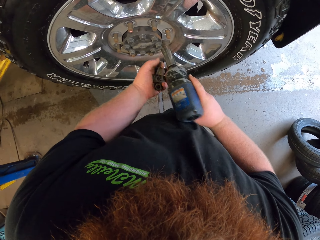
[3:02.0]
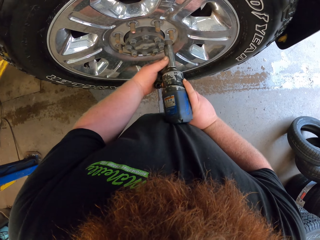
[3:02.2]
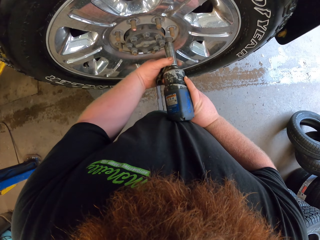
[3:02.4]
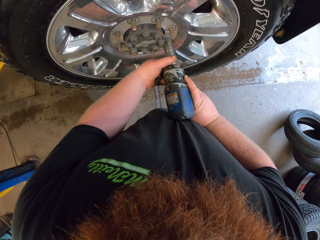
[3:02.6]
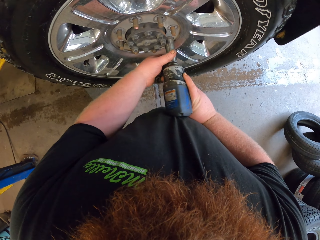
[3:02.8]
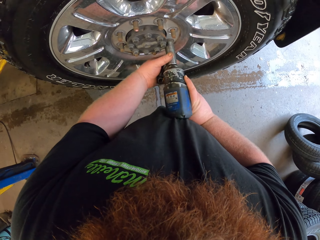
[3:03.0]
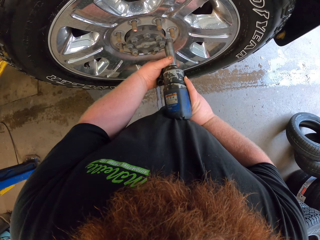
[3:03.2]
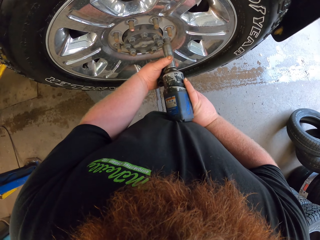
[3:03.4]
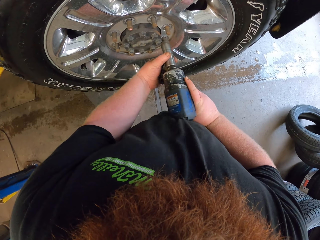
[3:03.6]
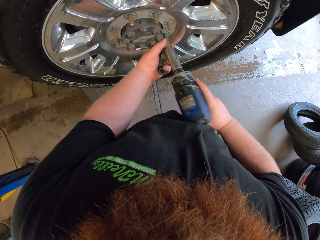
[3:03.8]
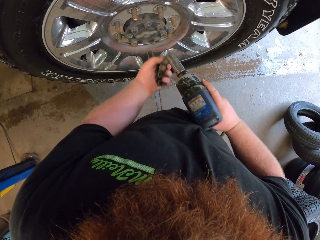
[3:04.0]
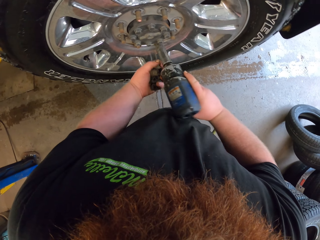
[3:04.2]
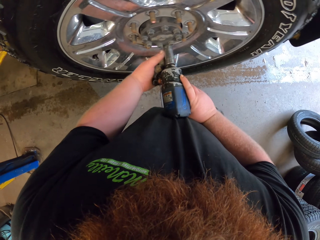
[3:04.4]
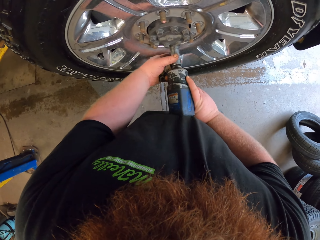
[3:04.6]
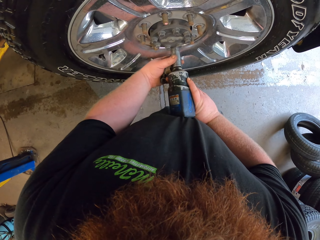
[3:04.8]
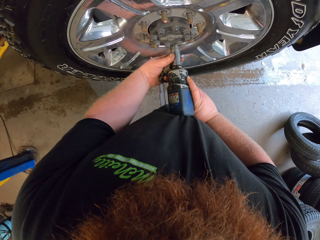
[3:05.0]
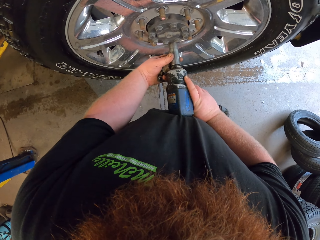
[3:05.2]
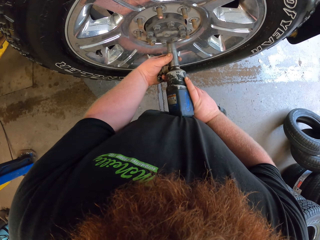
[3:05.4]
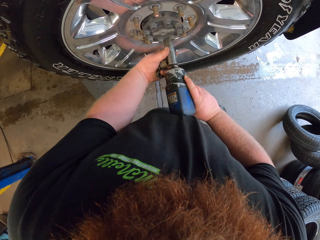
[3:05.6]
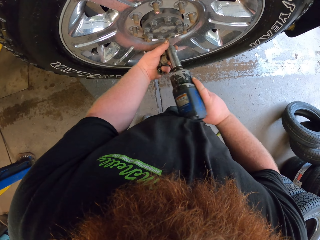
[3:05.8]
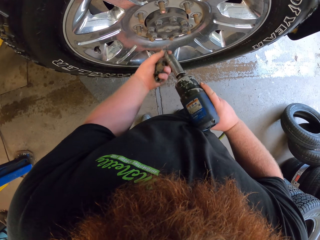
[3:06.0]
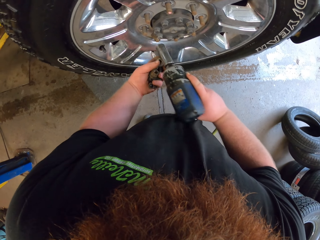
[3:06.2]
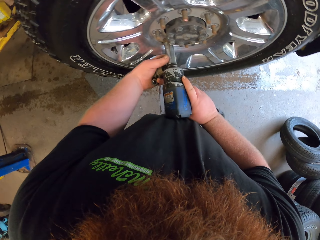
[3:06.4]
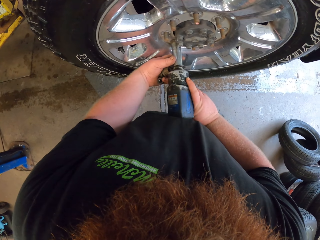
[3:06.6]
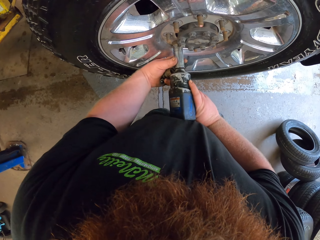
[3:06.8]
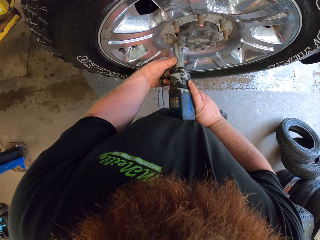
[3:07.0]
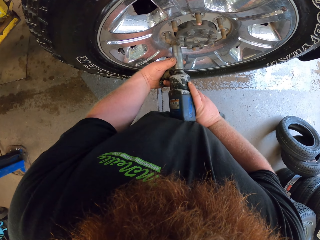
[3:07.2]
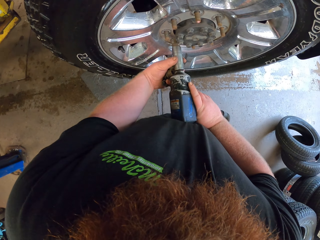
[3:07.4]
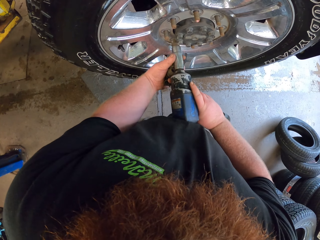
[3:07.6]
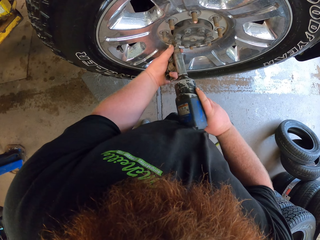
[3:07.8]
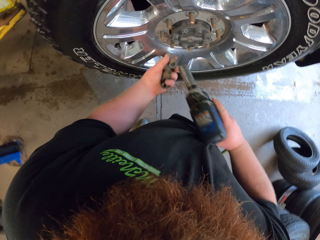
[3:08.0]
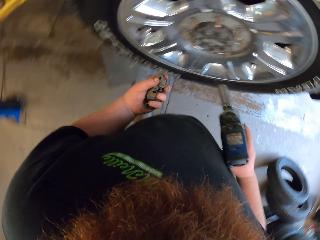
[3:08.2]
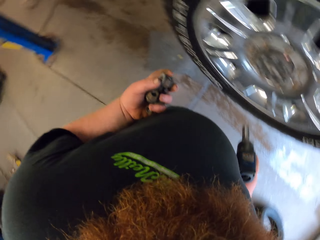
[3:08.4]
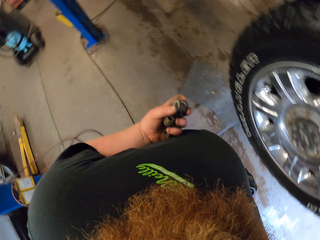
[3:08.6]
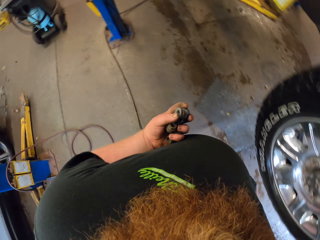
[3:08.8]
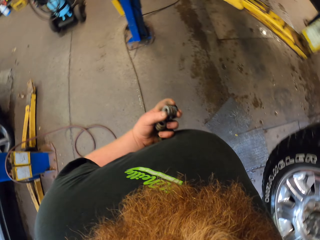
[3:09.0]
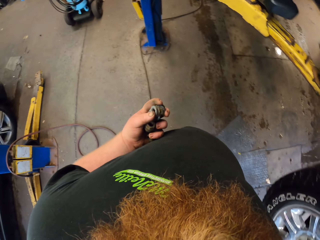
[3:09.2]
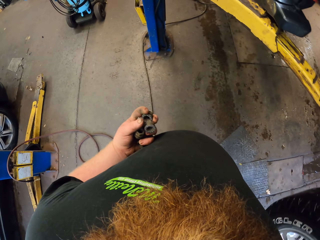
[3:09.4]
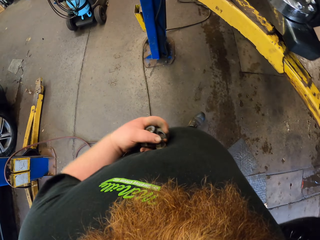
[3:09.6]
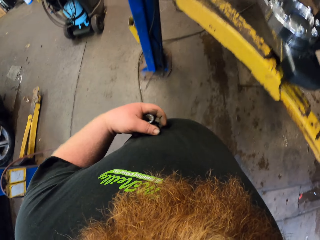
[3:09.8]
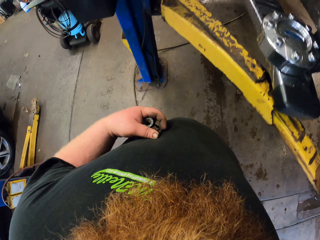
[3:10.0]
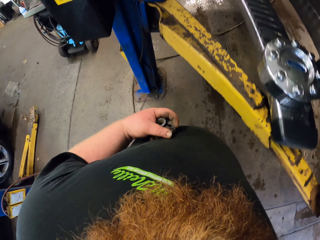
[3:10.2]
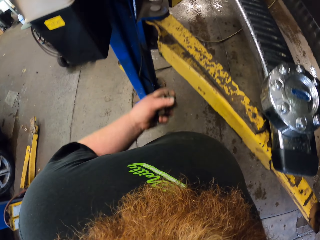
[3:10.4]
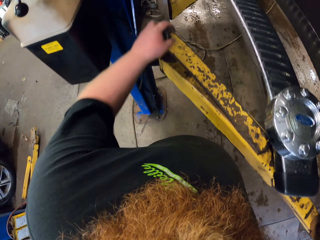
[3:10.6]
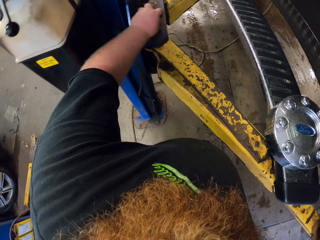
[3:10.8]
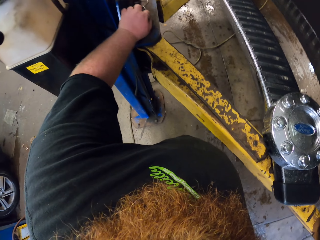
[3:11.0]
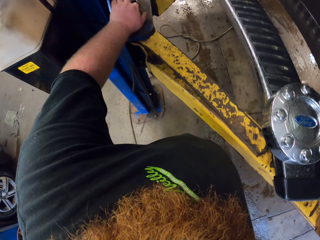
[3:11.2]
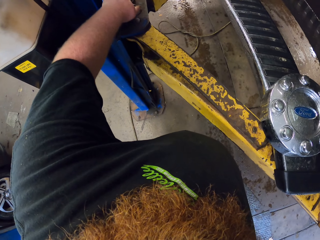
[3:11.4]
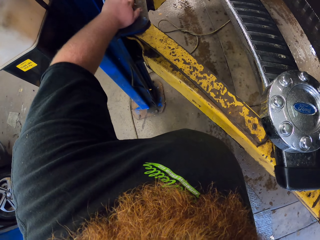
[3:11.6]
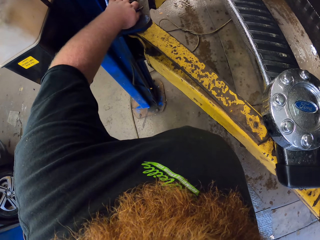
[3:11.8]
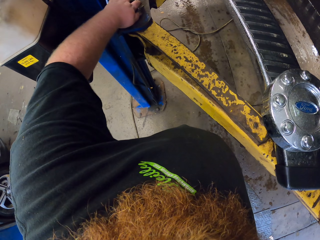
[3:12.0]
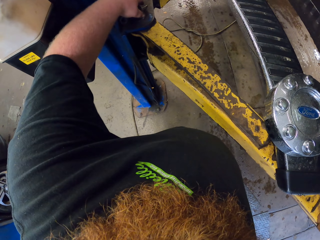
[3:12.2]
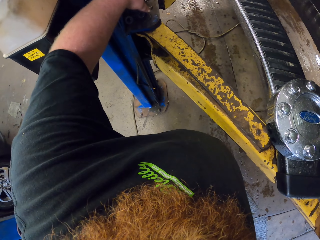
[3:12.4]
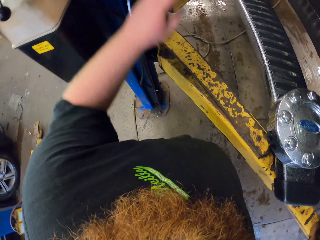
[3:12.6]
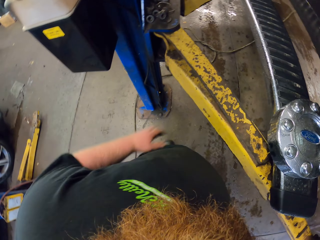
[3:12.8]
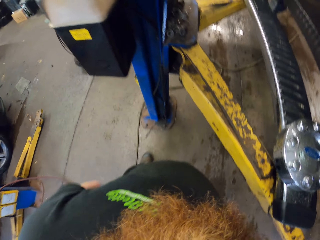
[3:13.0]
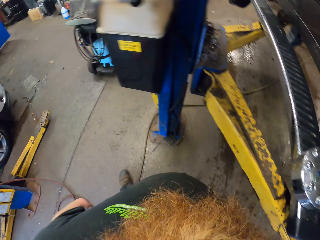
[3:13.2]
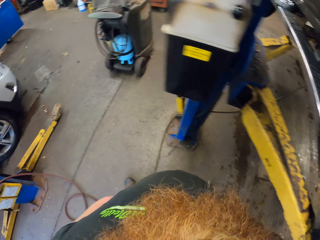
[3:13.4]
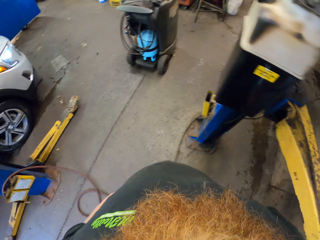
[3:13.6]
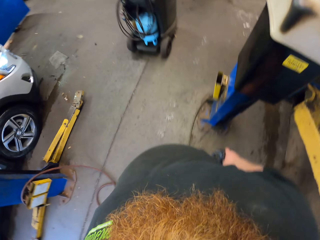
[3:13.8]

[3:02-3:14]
The camera wearer carries nuts in the hands in the garage. They put the nuts on the crane.

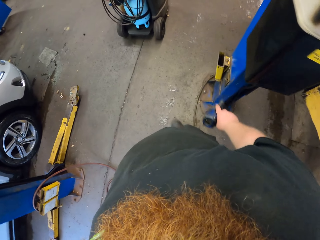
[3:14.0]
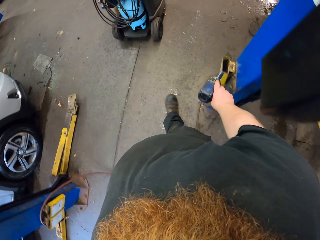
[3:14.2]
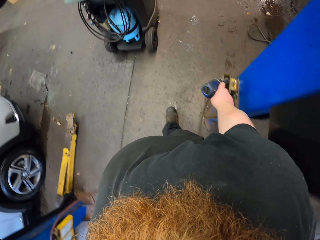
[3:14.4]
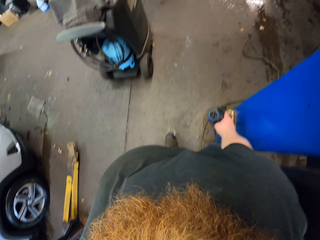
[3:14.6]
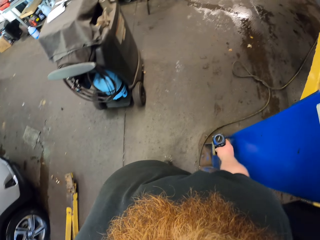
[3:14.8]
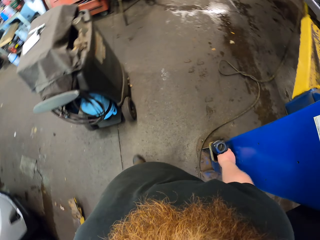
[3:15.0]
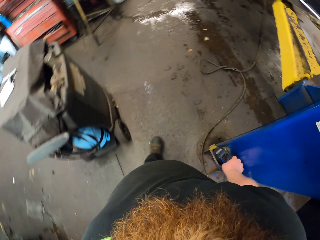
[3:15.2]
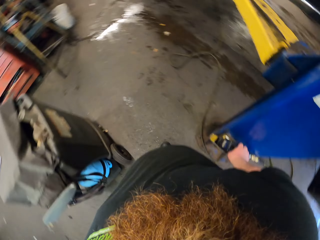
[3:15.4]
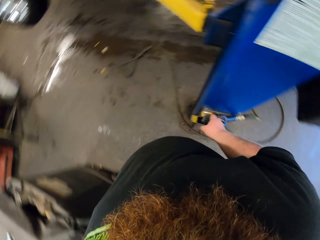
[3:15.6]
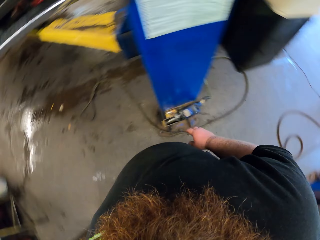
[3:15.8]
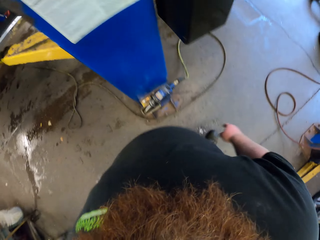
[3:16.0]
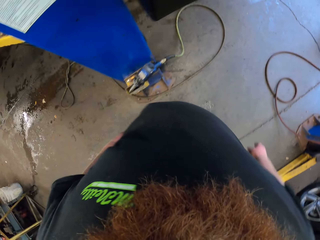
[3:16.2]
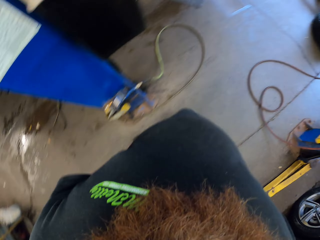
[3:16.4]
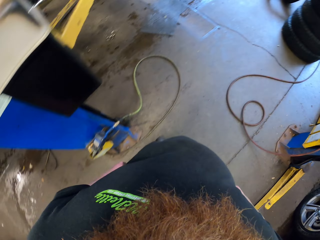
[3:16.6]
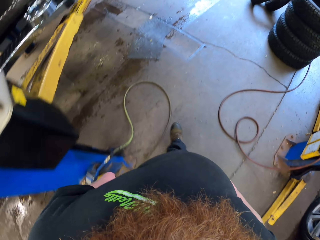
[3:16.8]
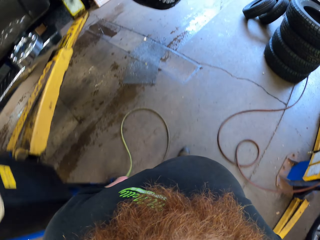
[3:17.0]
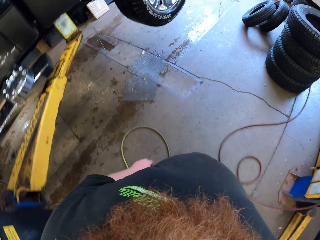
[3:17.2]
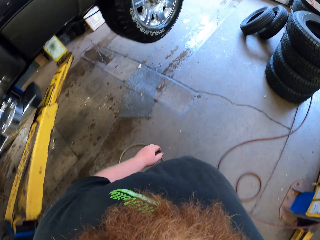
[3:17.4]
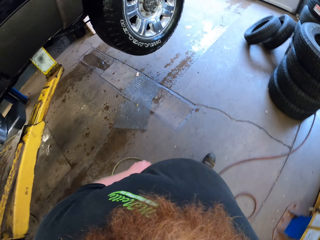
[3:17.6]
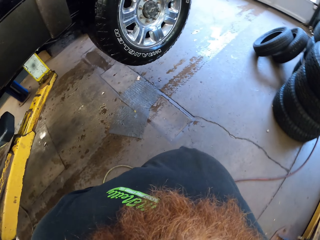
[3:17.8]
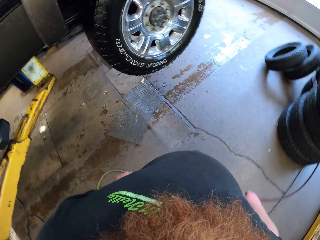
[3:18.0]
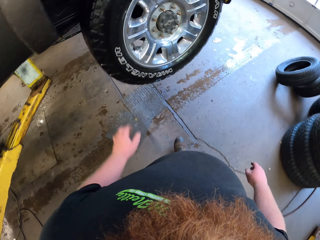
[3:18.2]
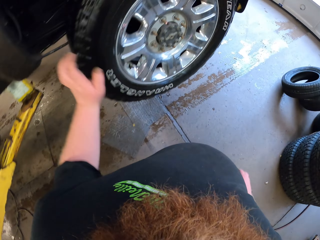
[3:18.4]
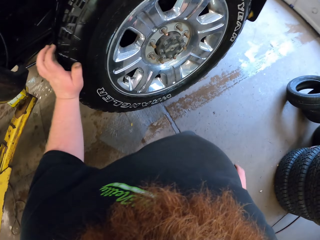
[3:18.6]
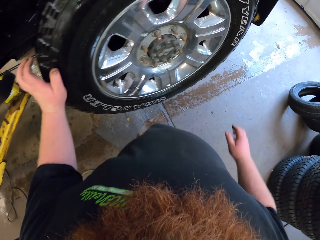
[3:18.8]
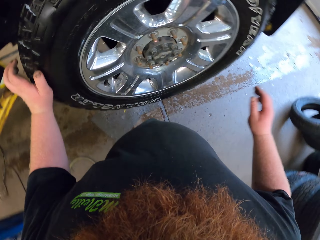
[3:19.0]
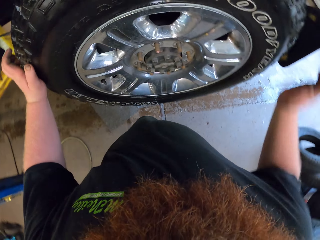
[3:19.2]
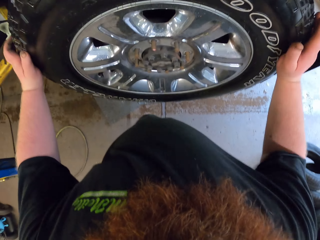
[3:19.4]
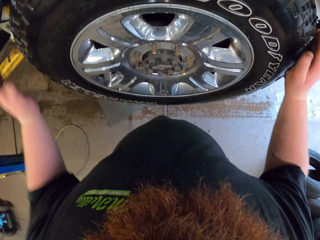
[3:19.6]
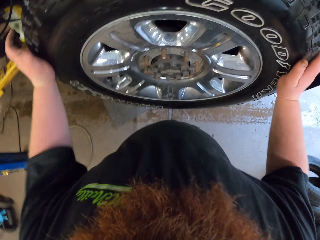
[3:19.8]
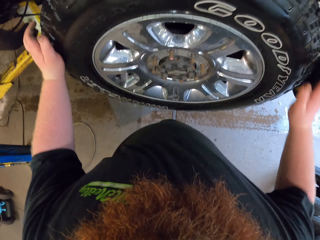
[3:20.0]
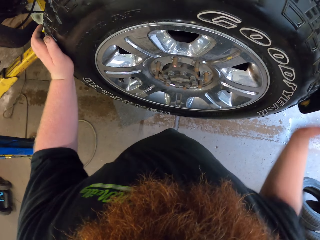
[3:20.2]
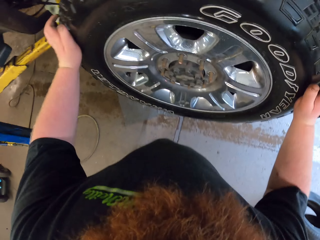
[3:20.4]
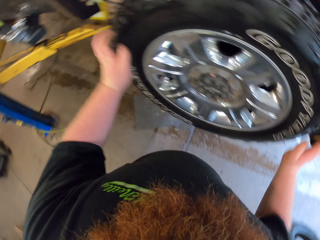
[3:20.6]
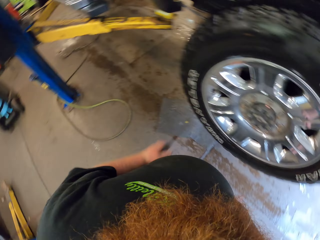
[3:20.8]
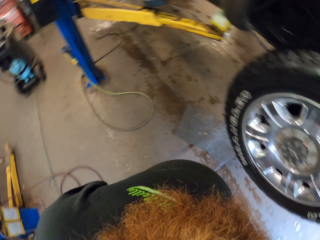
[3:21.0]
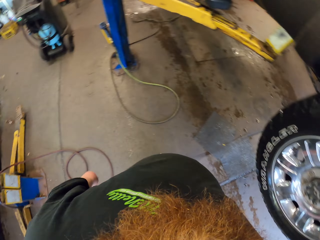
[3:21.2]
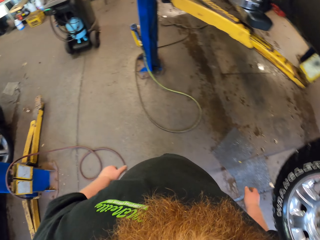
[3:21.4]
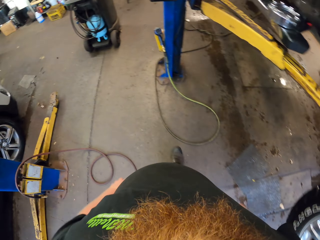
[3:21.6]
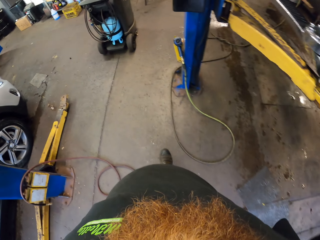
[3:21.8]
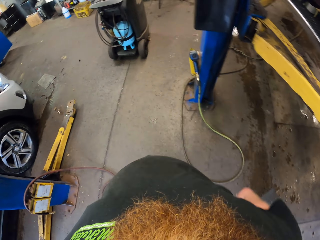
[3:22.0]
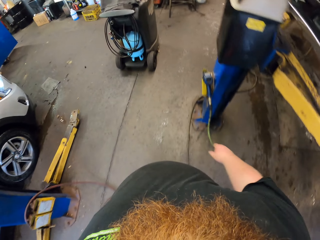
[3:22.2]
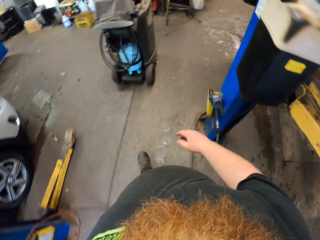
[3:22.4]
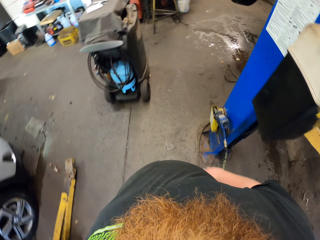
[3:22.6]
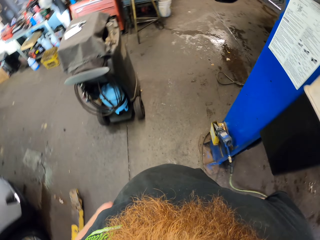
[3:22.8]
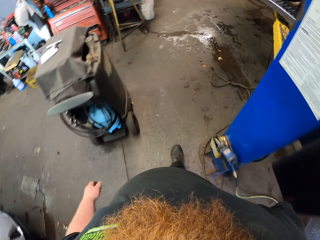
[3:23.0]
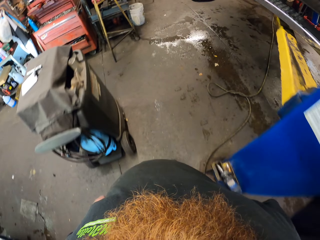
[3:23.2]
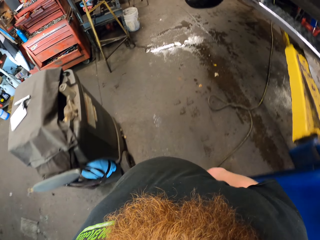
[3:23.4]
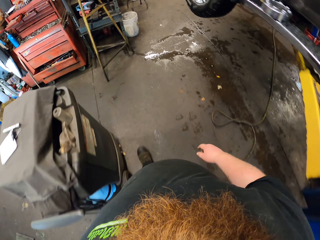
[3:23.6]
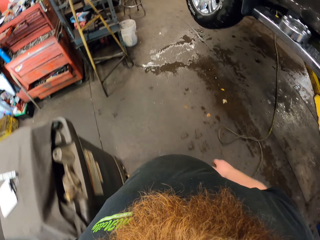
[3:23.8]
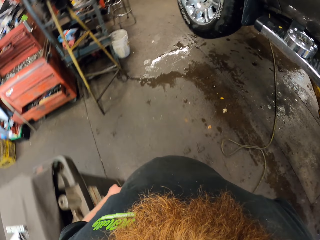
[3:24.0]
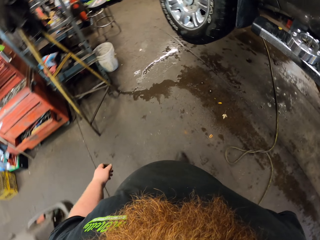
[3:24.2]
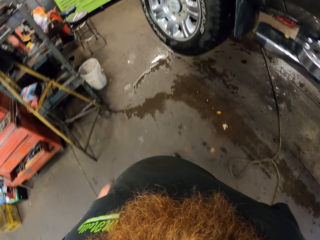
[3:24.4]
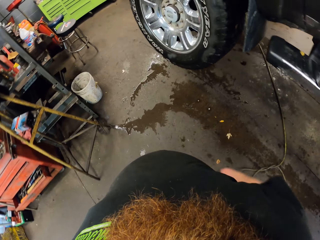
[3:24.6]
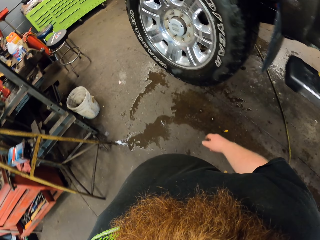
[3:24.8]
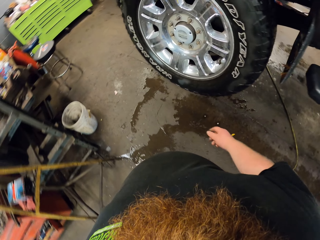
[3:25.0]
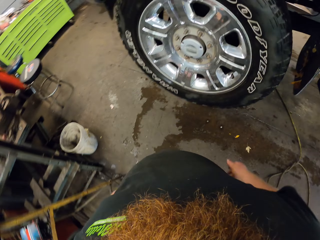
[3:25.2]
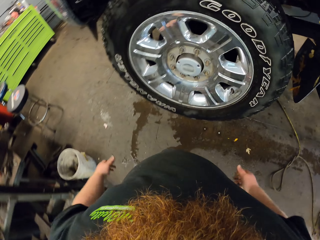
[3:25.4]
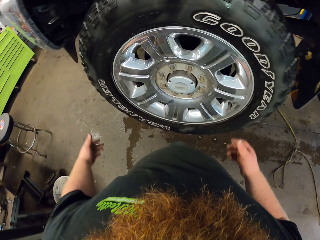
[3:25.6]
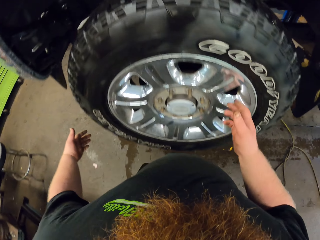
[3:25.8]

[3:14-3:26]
The camera wearer walks in the garage. They put the nail gun on the crane. They walk in the garage. They touch the car tyre with the hands. They hit the wheel. They walk beside the car in the garage.
